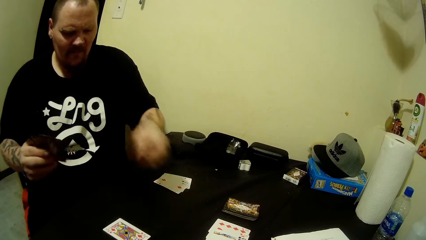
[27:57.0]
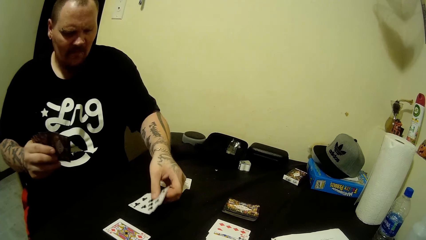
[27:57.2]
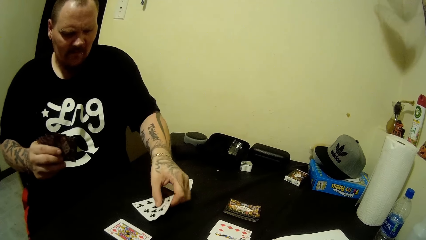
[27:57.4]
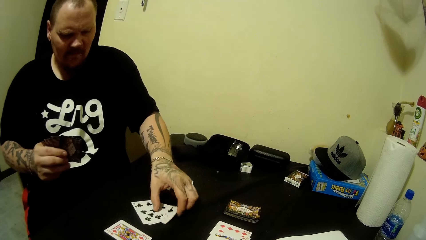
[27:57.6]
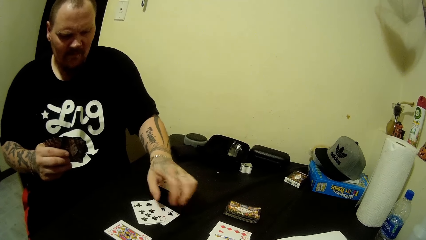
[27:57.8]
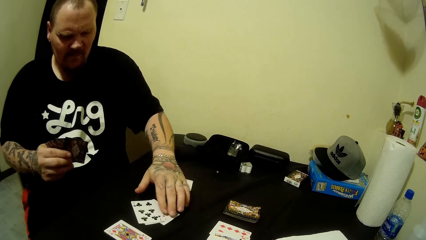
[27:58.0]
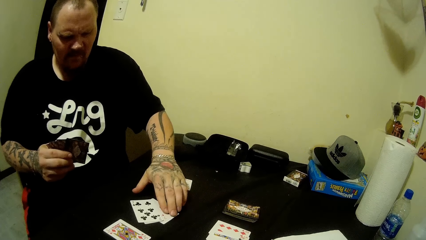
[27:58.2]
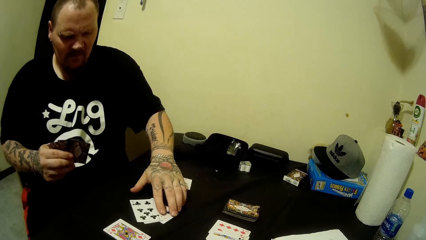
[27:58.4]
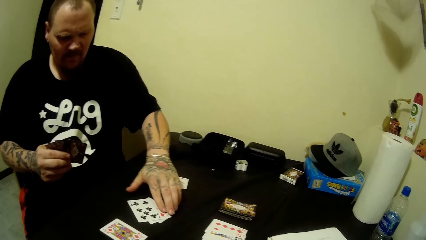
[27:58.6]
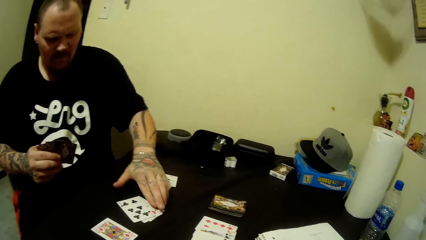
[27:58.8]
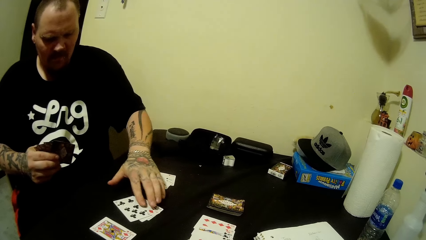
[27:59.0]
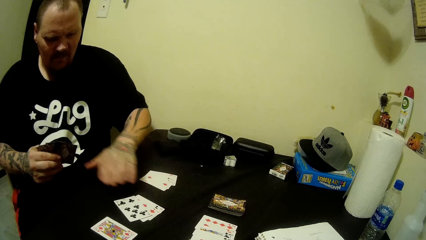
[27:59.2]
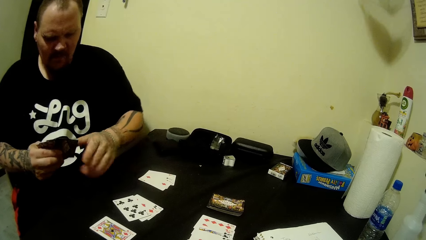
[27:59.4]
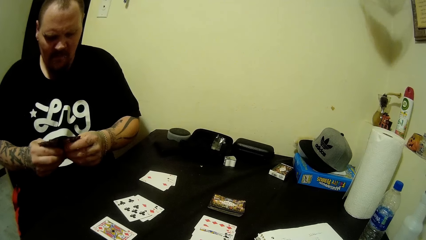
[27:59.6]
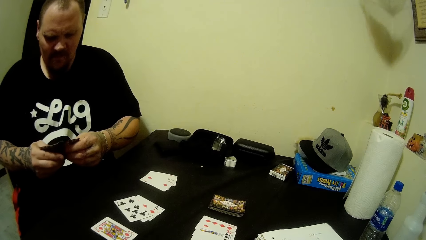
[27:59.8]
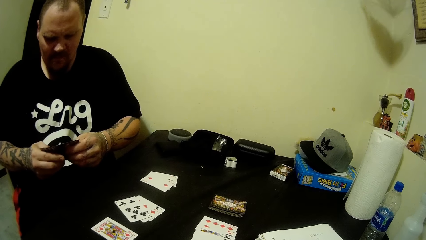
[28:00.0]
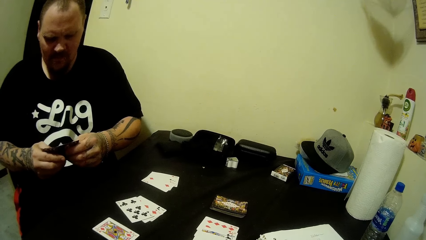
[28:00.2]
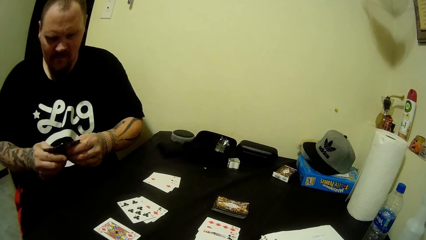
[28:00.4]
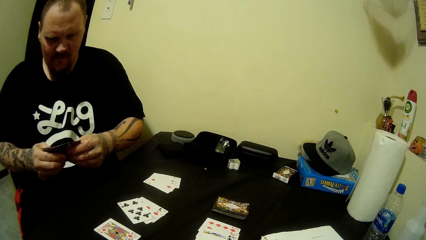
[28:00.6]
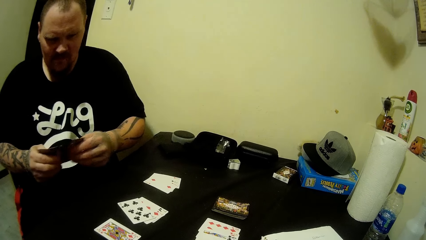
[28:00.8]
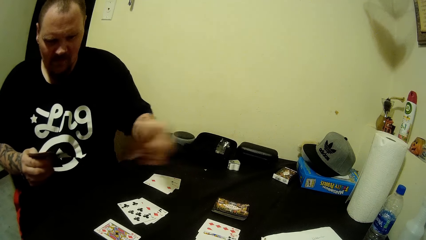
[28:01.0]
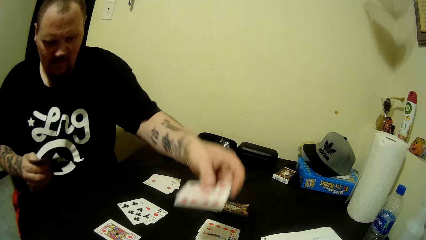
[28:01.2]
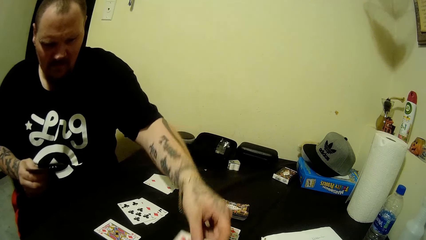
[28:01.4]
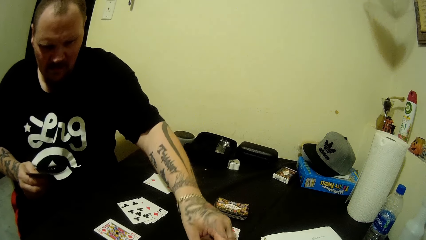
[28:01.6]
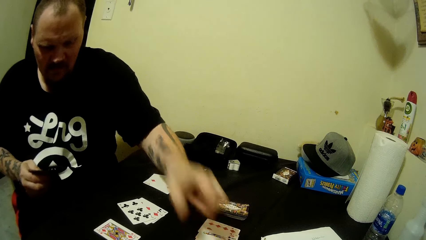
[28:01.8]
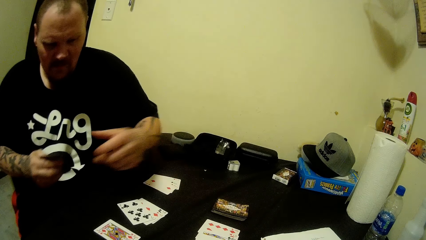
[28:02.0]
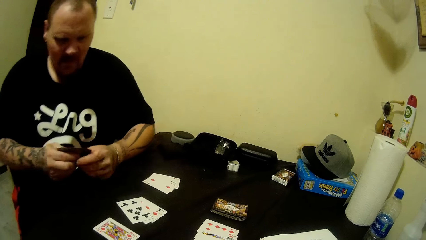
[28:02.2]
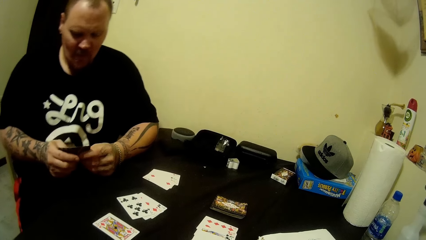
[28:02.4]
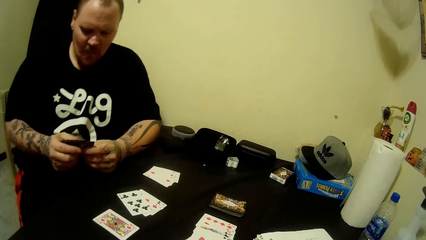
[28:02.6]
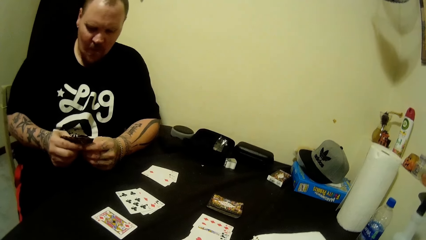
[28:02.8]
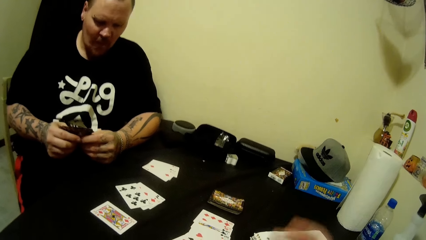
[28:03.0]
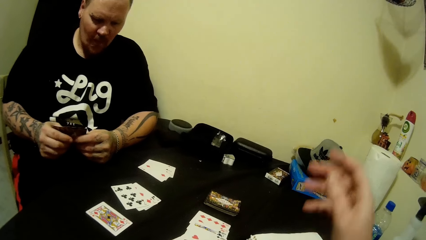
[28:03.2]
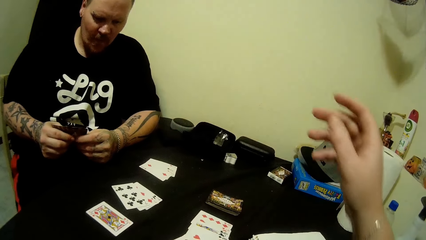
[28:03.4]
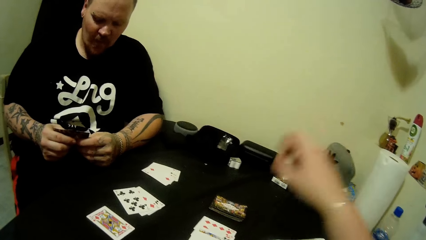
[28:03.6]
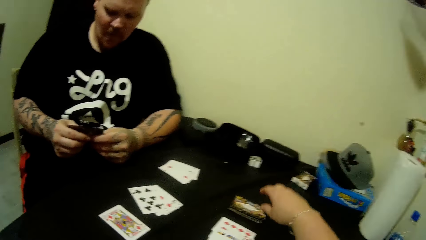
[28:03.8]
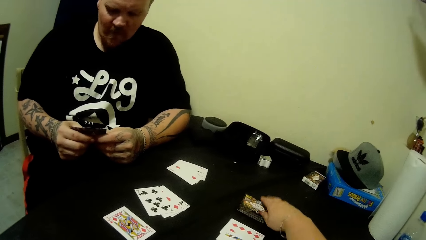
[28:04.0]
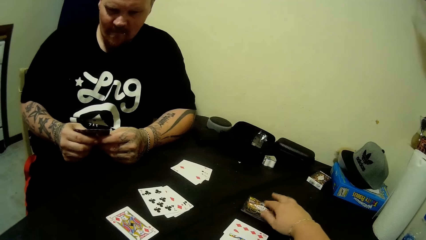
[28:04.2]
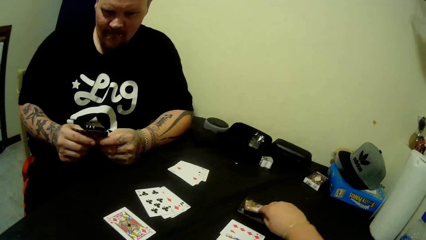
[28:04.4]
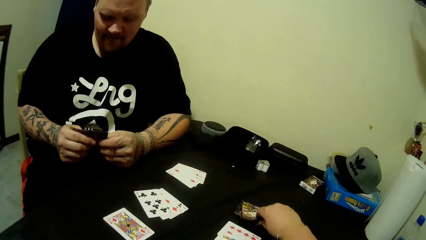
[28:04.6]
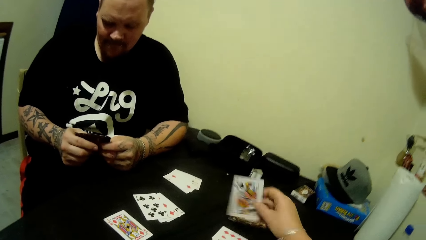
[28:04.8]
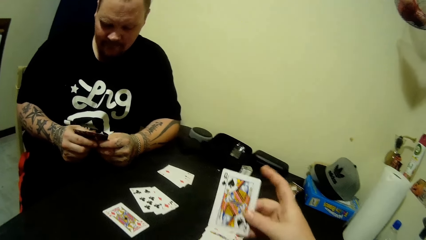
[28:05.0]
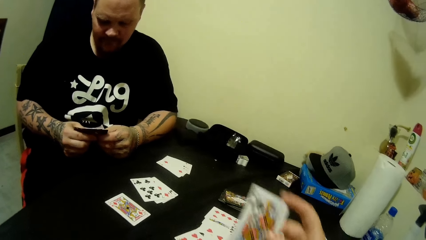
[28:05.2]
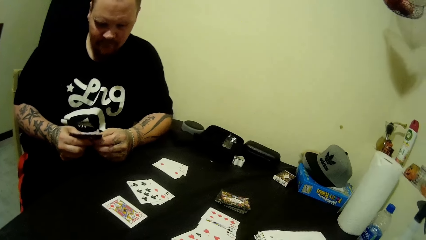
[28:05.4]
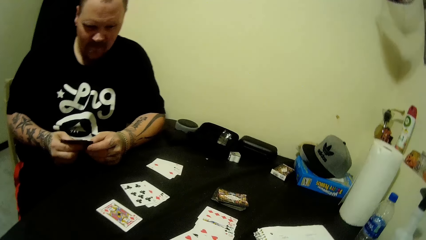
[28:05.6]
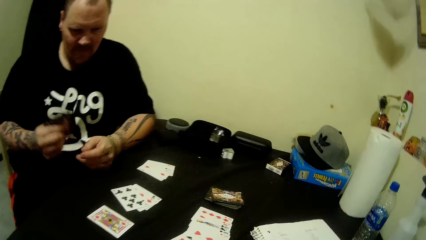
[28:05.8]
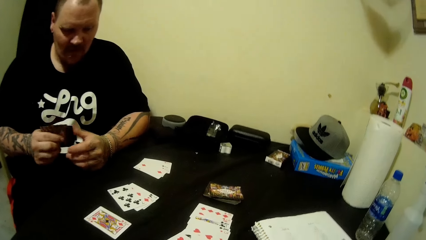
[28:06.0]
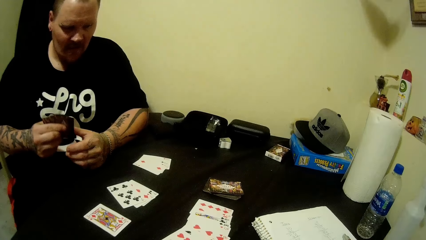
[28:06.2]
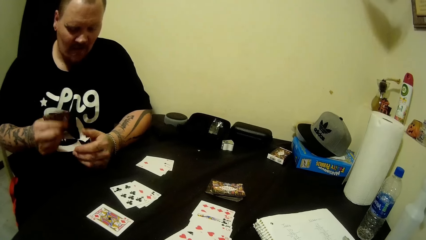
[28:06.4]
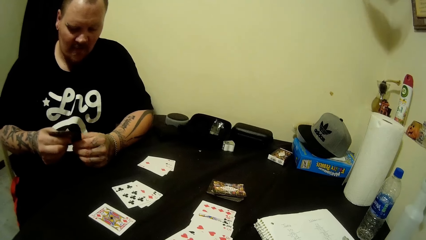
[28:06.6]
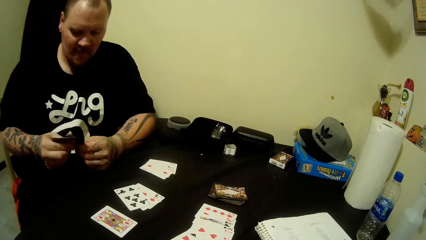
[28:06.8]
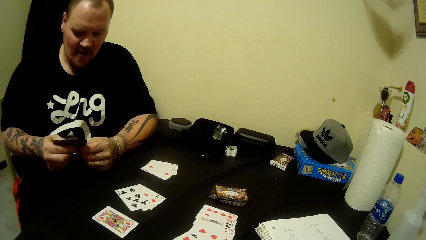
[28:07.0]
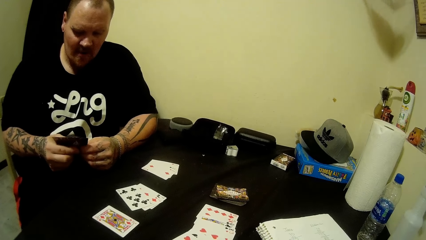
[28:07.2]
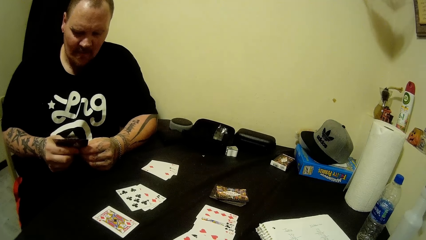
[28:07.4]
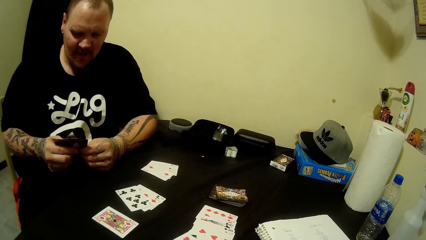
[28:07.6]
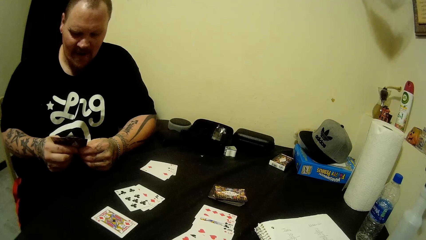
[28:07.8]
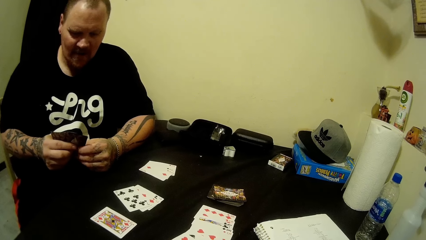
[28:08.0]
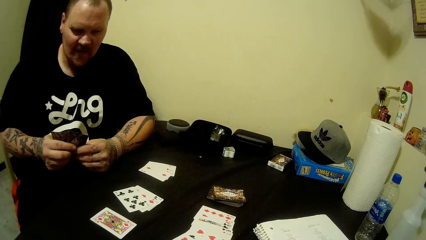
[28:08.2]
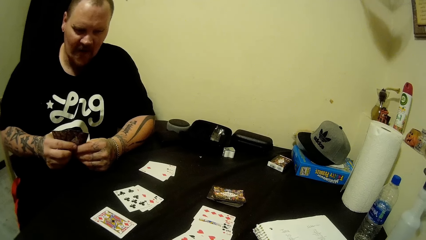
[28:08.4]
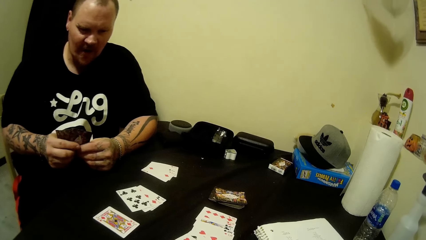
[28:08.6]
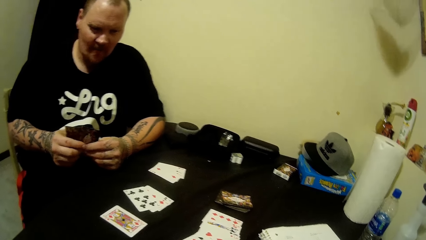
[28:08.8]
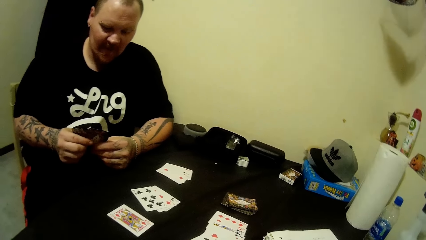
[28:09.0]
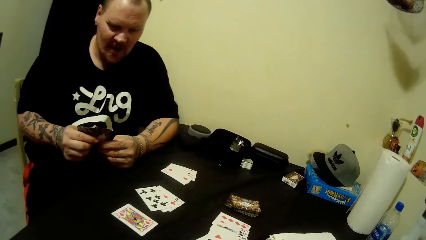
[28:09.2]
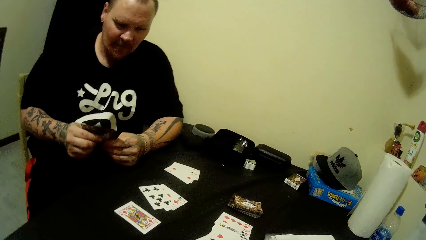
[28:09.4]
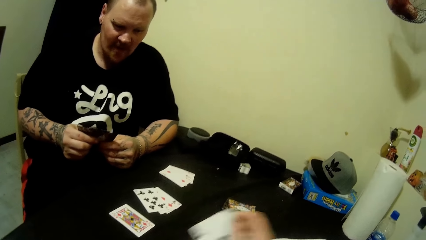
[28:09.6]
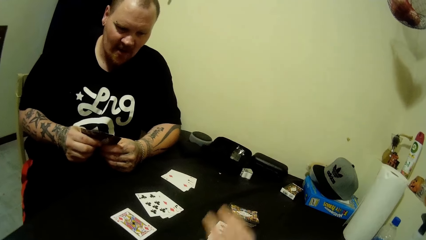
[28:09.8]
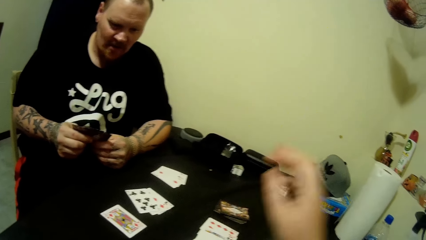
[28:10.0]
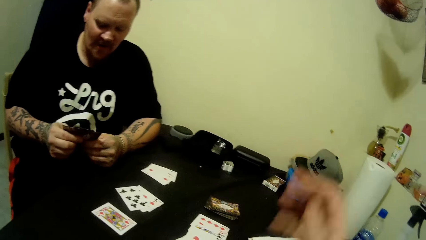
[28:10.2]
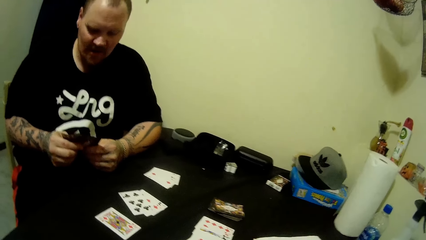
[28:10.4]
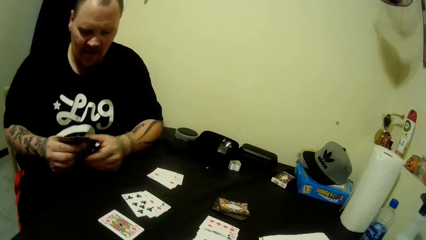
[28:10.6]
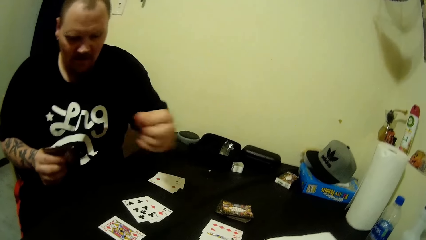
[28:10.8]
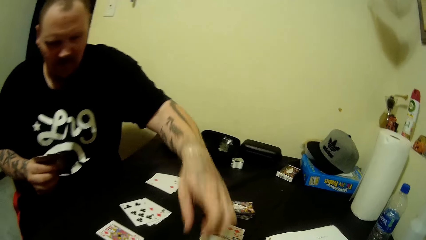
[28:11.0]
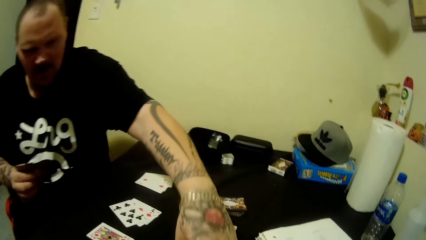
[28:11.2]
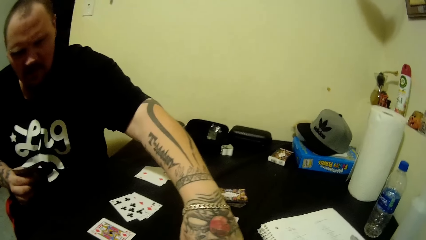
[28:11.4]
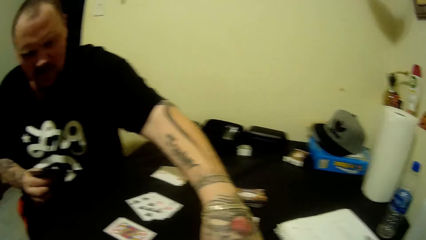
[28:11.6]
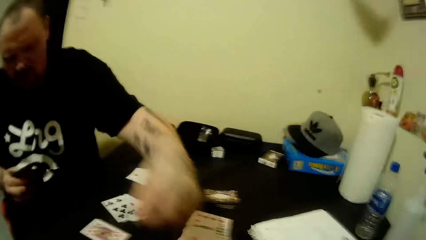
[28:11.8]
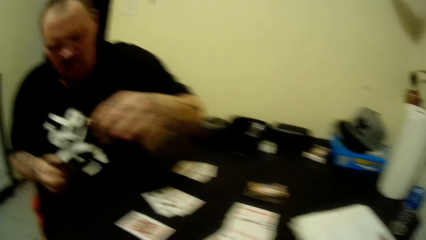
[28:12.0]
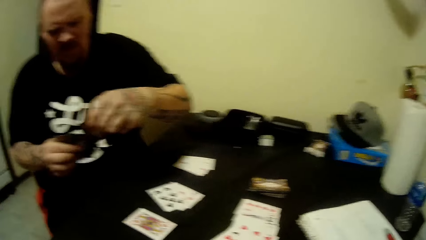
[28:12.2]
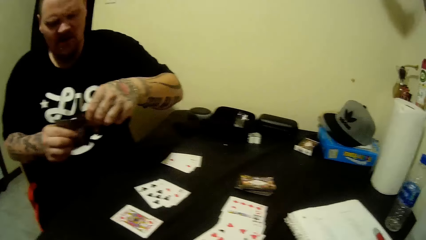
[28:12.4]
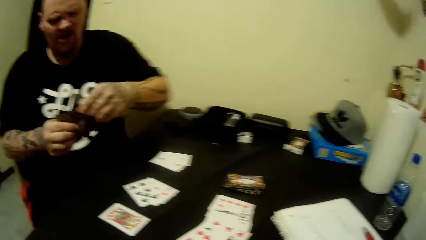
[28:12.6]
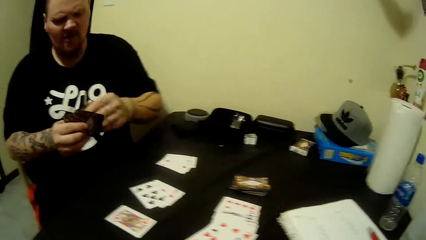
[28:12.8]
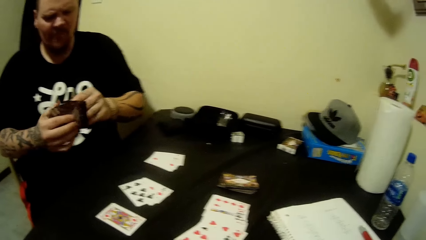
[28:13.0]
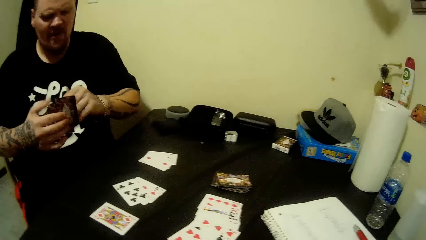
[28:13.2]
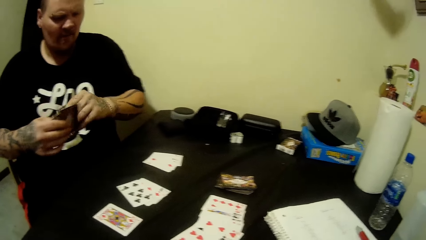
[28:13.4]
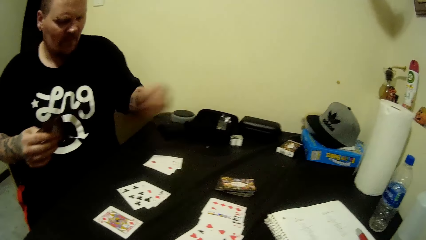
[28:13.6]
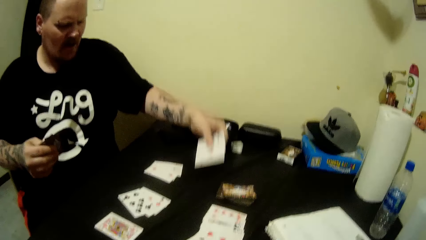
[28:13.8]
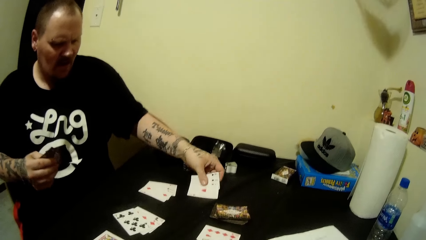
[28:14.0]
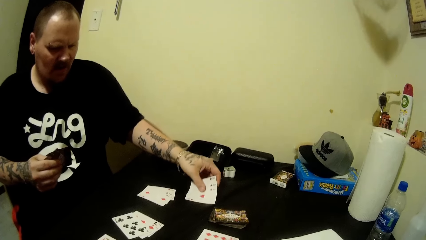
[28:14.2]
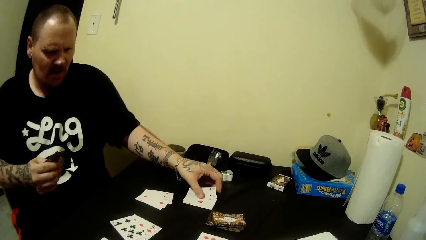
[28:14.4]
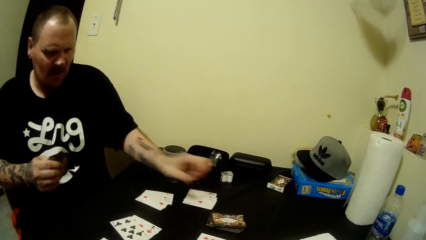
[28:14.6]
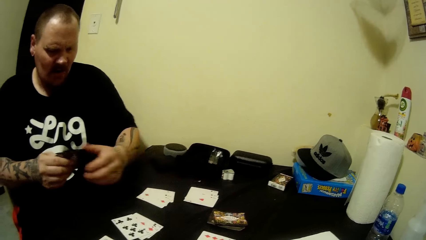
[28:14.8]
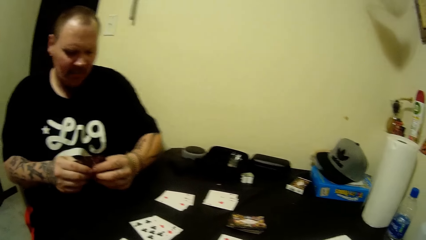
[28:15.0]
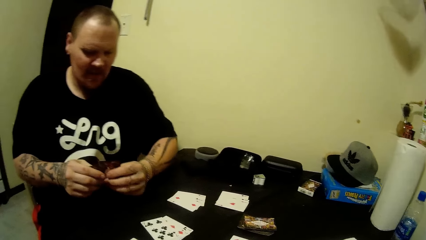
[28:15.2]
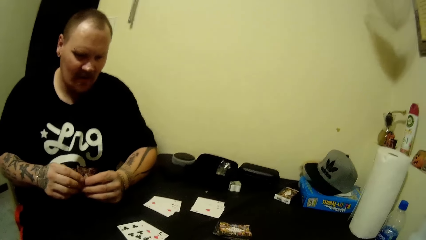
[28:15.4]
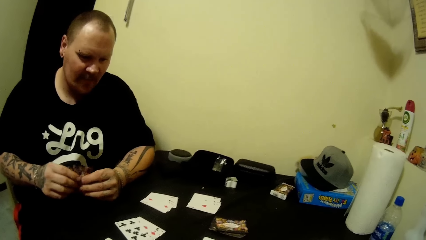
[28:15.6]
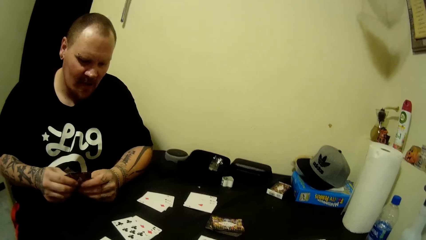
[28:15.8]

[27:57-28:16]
A man picks up a card from the cards in his right hand with his left hand. The man drops the card in his left hand on the table. The man picks up a card from the cards in his right hand with his left hand. The man drops the card in his left hand on the table. The camera wearer picks up a card from the table with his right hand. He lays a card on the table. The man picks up a card and compares the cards. The man picks up a card from the cards in his right hand with his left hand and drops the card in his left hand on the table.
